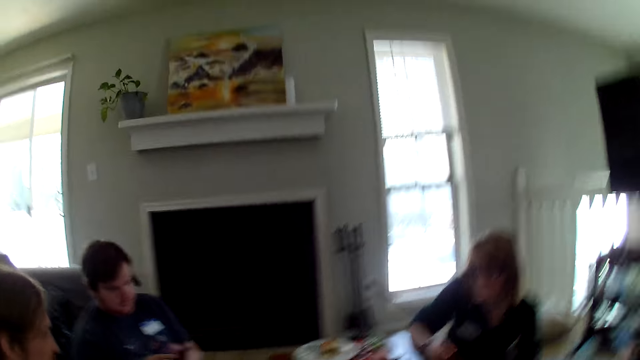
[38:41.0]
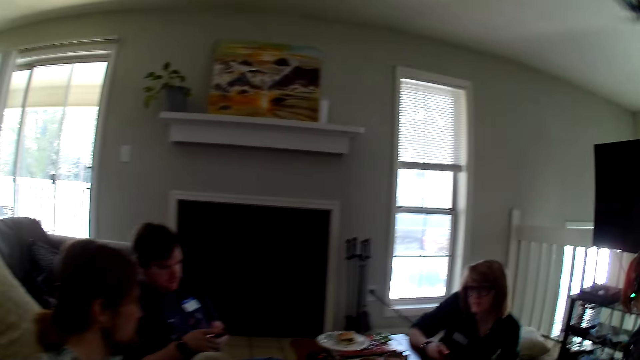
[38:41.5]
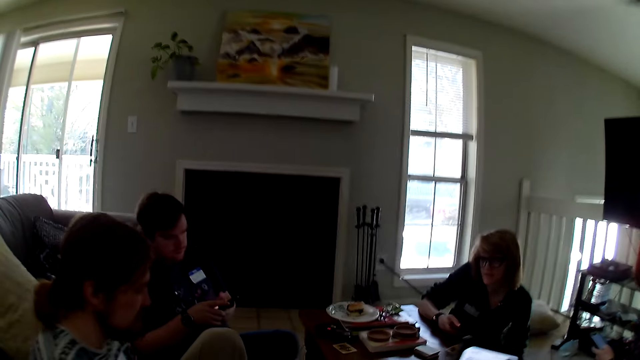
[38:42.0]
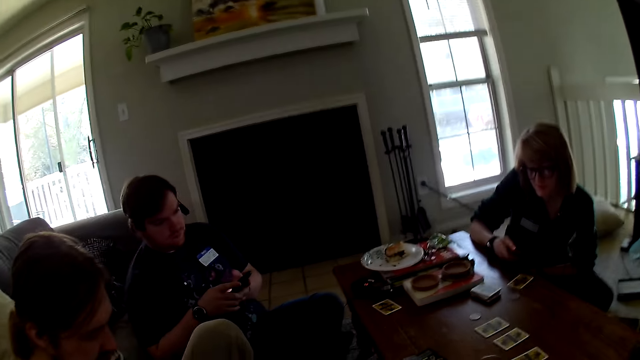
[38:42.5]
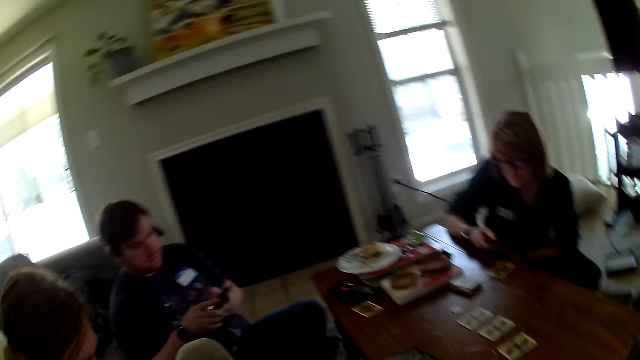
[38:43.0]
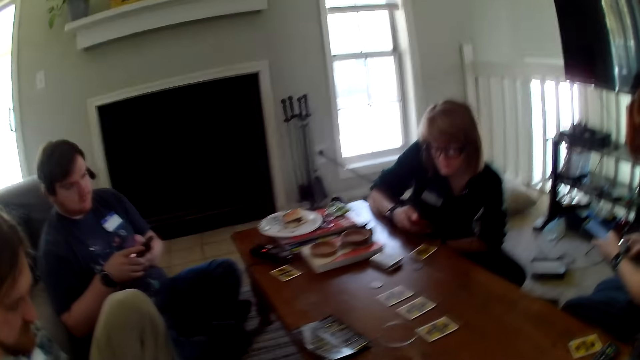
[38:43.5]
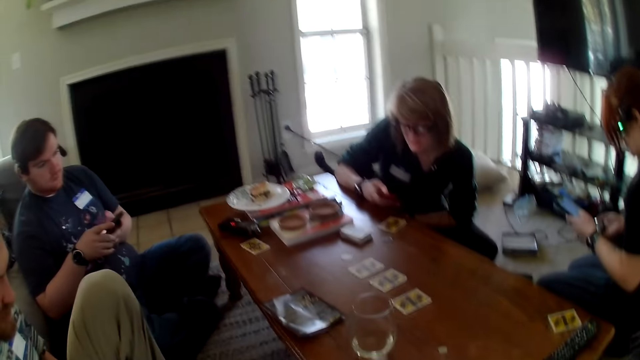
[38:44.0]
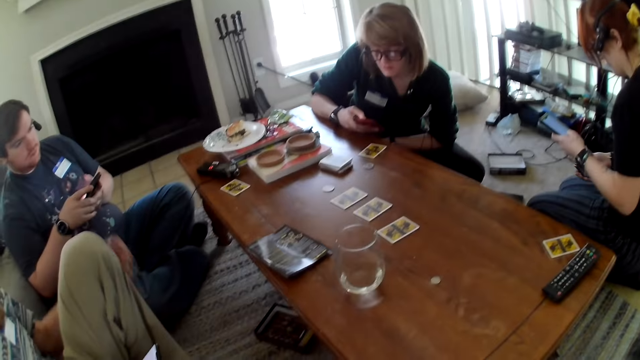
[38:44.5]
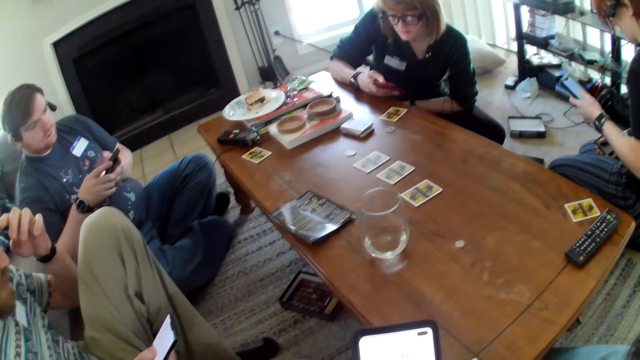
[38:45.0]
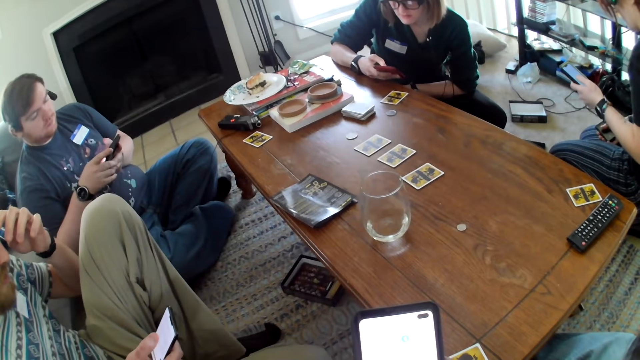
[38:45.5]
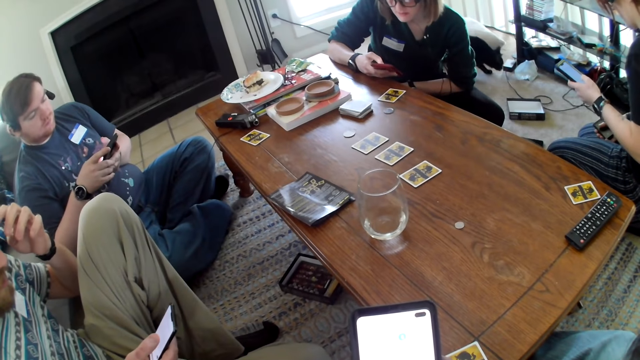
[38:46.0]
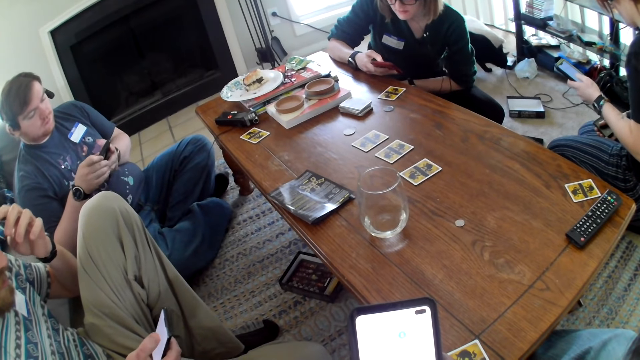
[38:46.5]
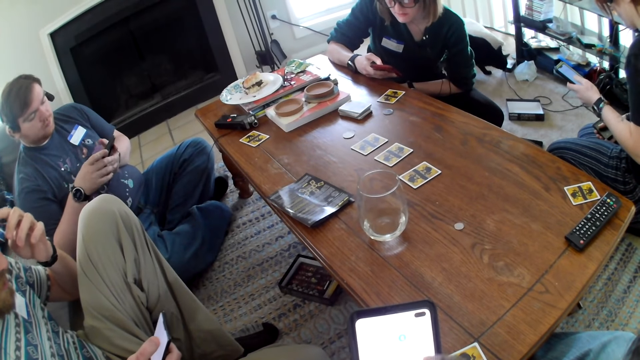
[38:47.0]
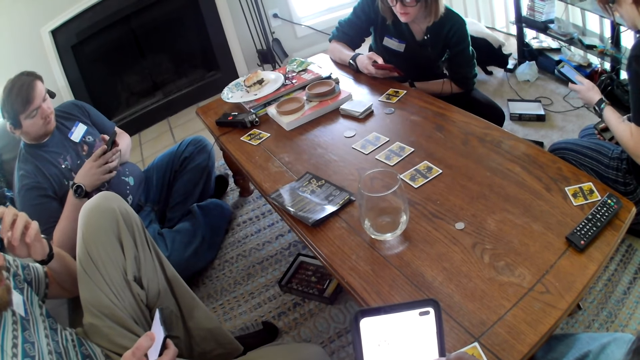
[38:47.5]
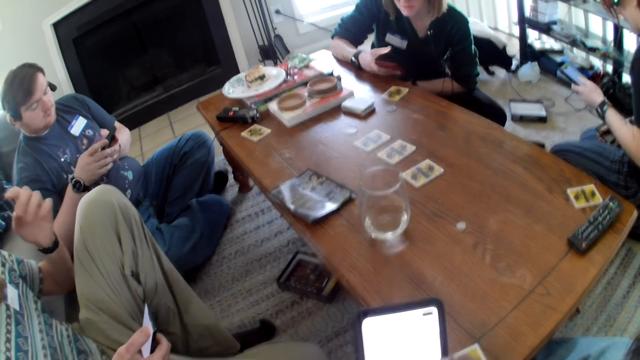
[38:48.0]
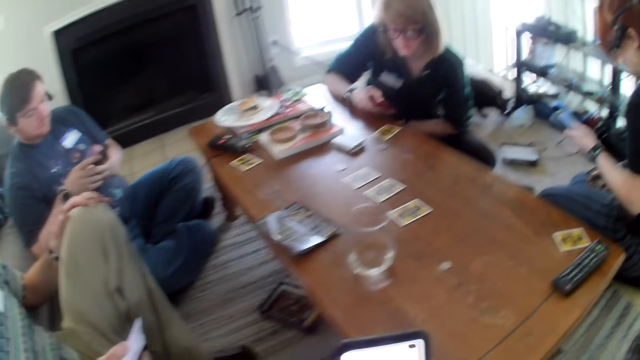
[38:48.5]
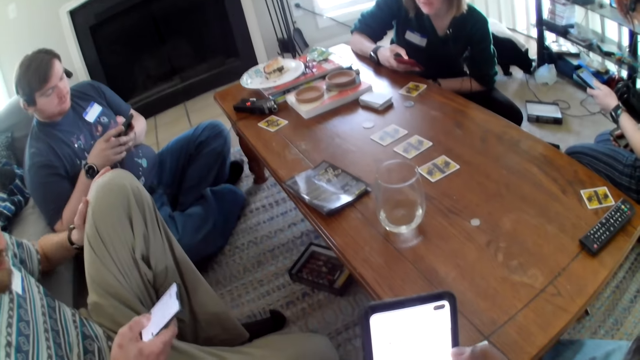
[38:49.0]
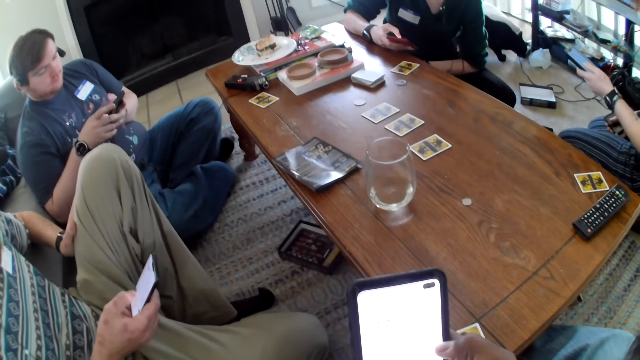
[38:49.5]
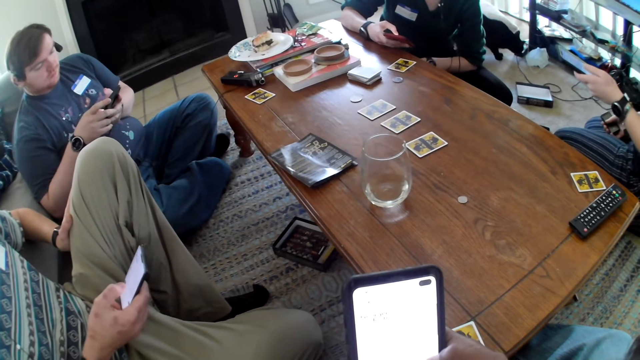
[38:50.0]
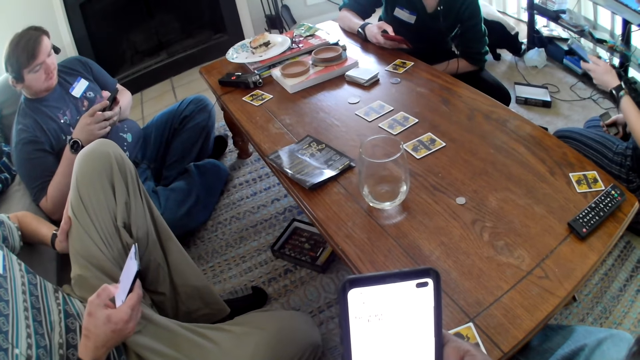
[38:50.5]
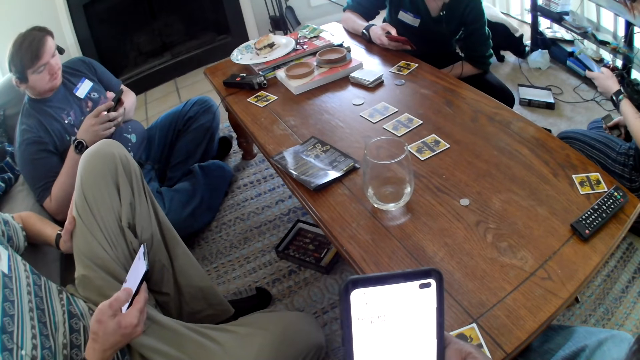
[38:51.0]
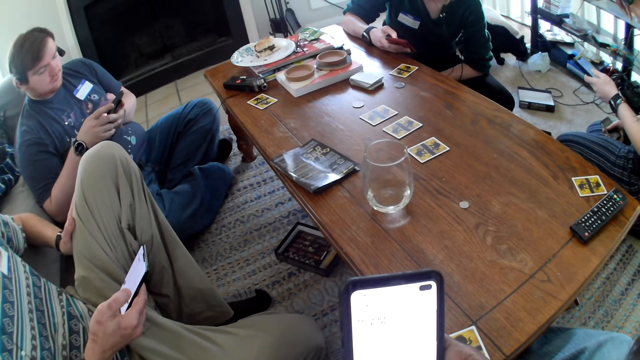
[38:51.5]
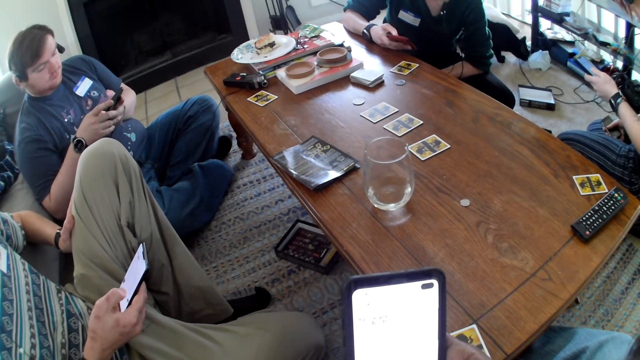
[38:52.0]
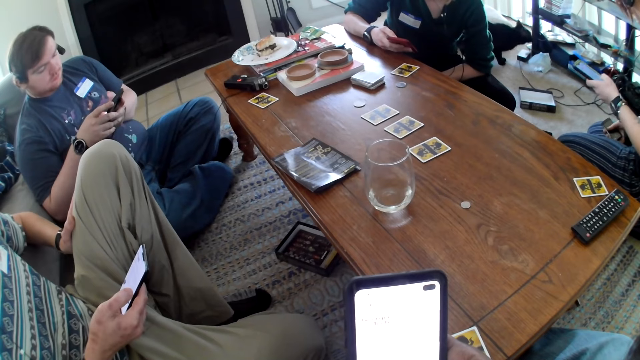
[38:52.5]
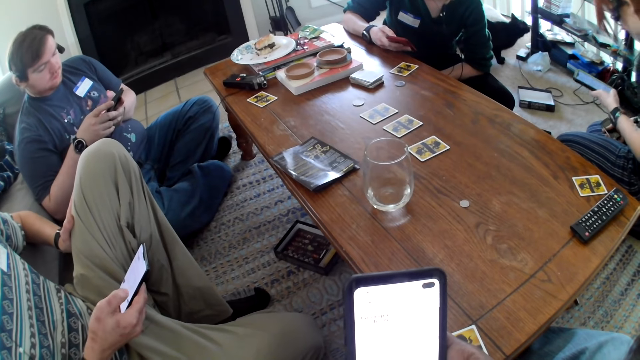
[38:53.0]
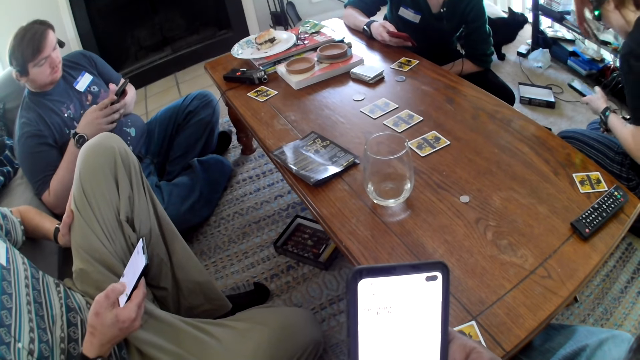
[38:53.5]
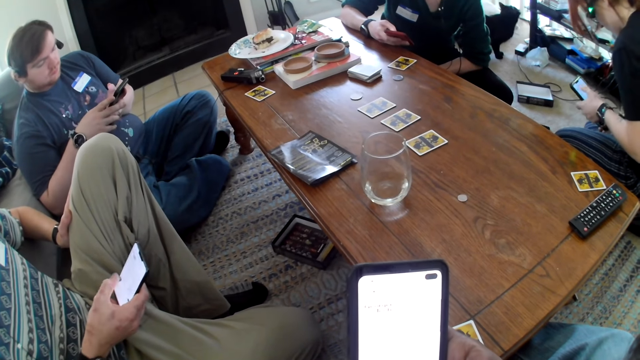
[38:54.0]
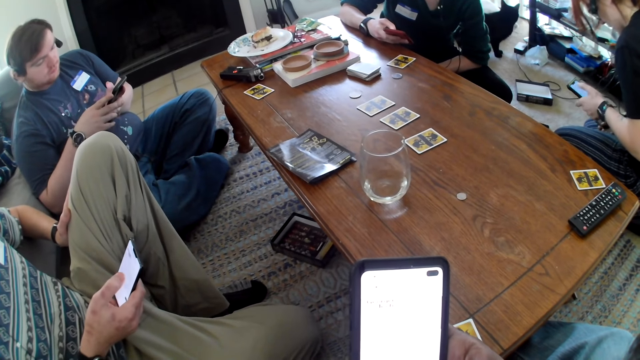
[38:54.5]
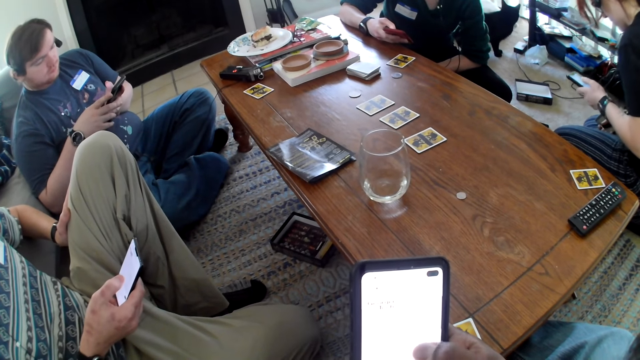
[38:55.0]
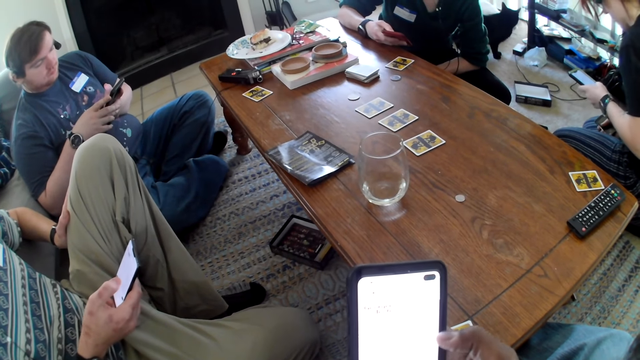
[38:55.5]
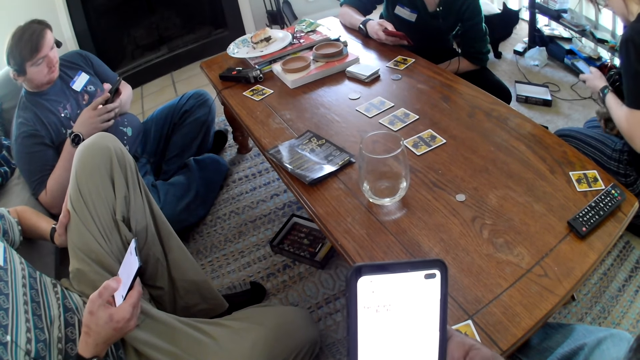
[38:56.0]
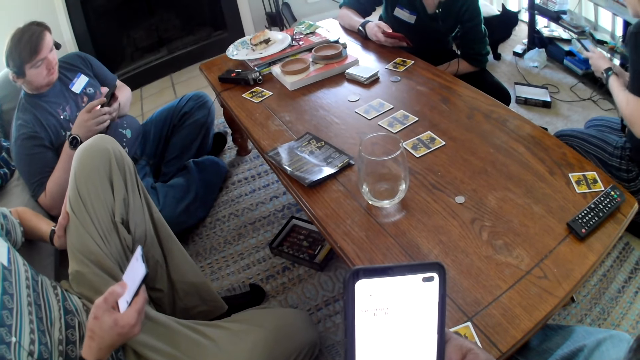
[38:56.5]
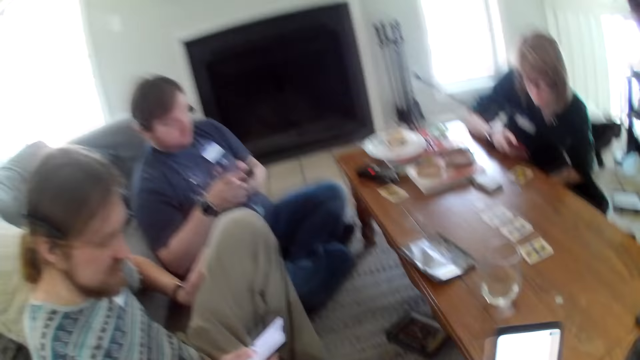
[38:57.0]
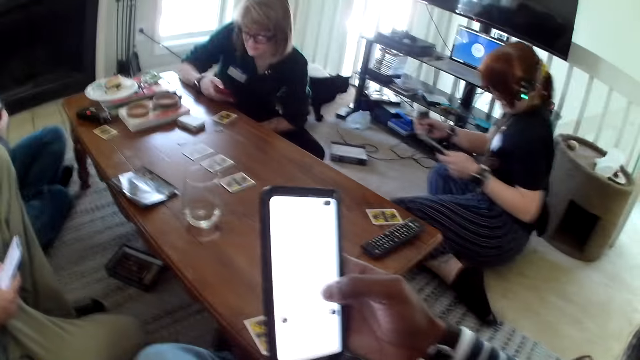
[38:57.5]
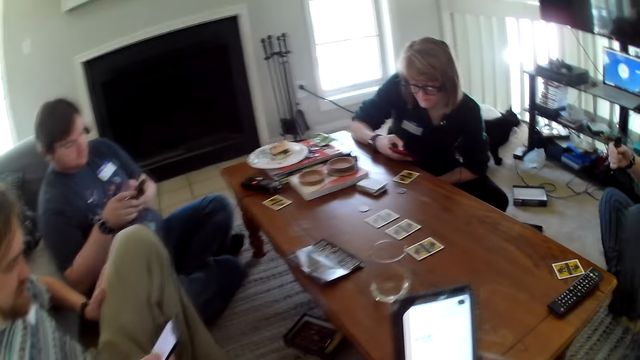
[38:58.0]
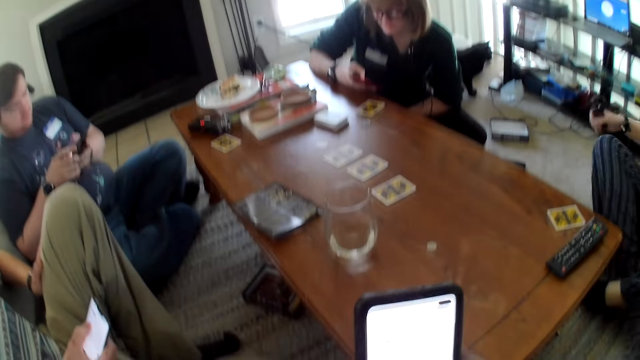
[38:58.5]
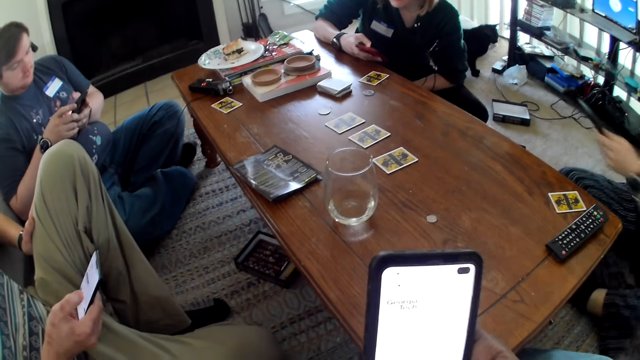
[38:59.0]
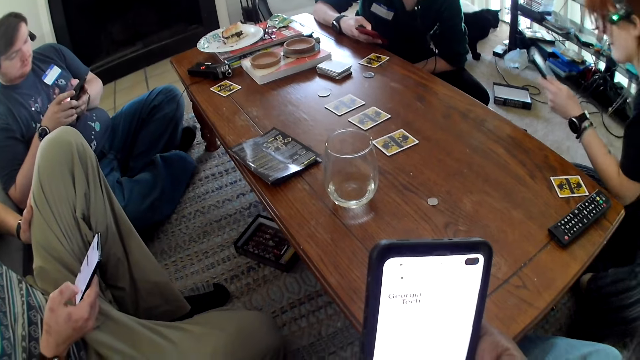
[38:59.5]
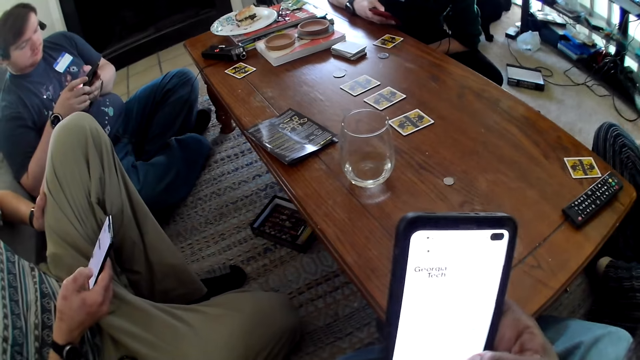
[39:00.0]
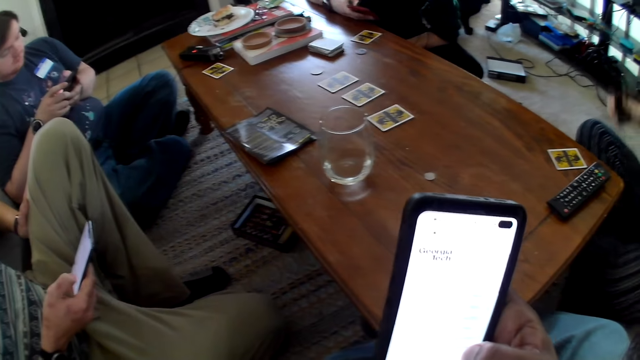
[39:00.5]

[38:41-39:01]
A man moves the hand and operates the phone. A woman operates the phone.
